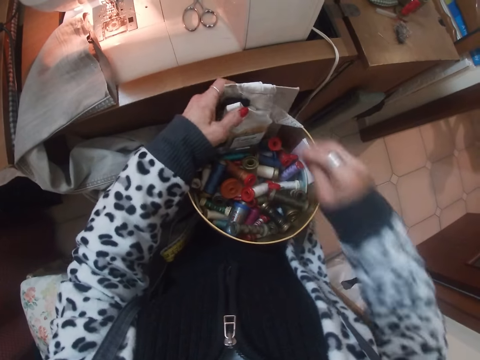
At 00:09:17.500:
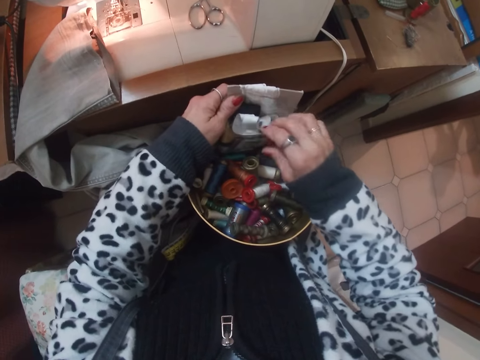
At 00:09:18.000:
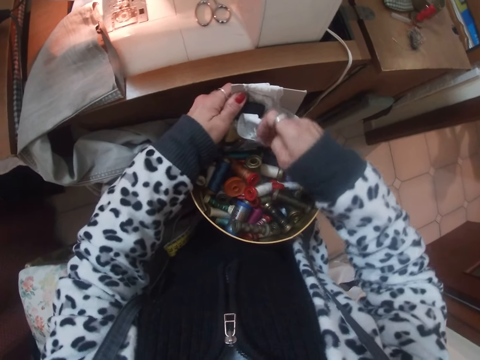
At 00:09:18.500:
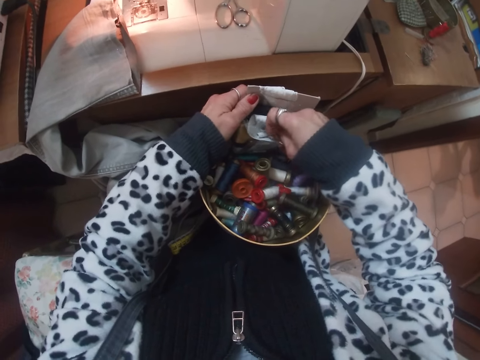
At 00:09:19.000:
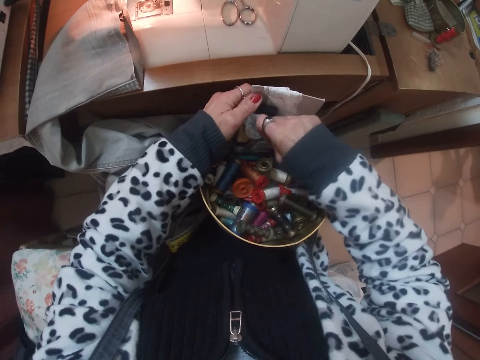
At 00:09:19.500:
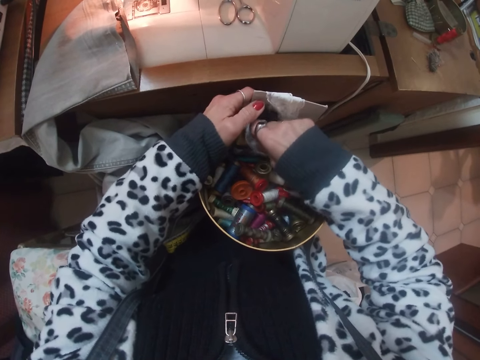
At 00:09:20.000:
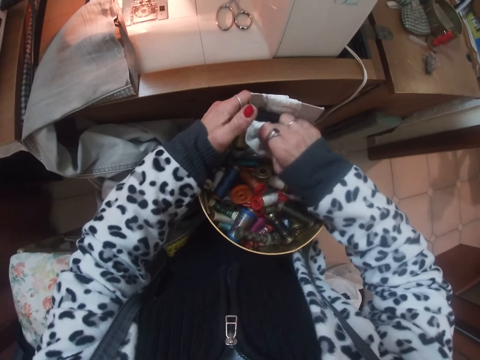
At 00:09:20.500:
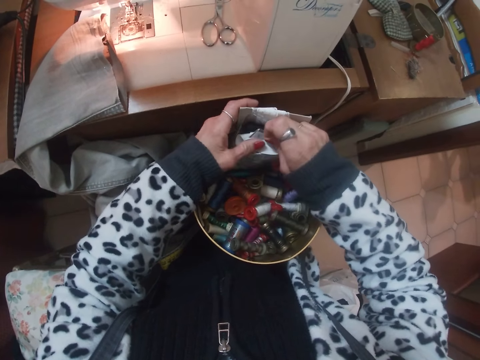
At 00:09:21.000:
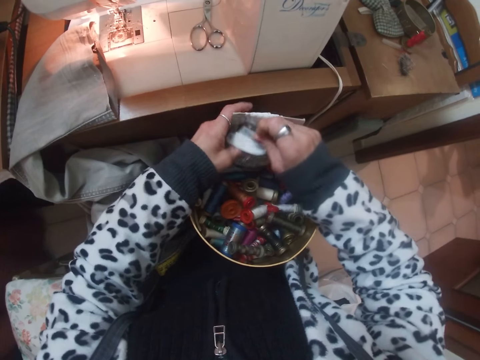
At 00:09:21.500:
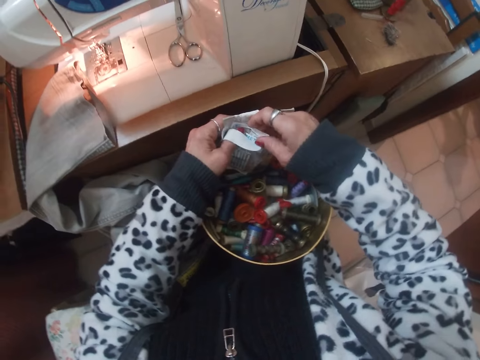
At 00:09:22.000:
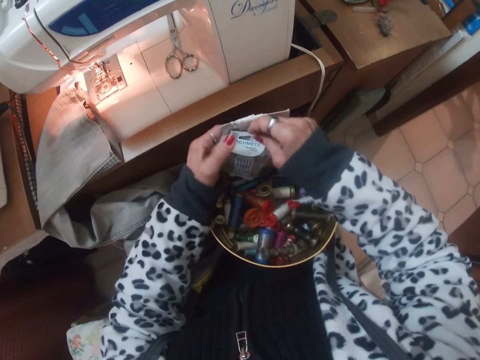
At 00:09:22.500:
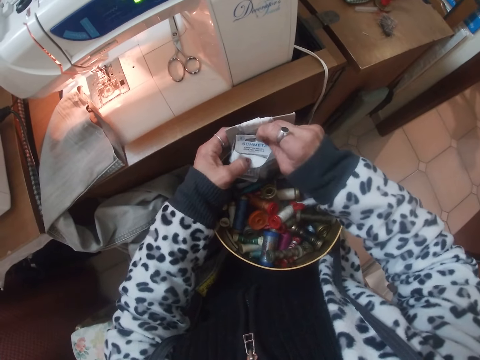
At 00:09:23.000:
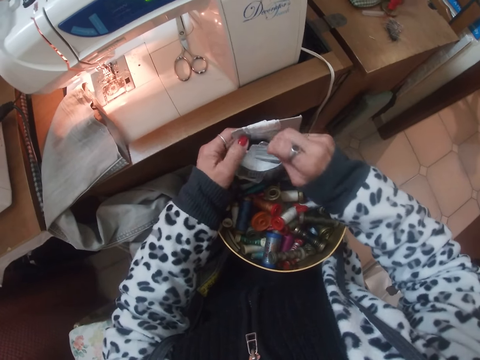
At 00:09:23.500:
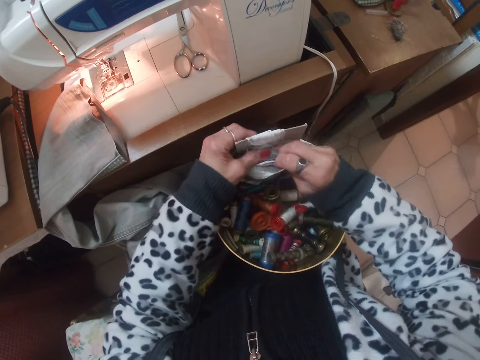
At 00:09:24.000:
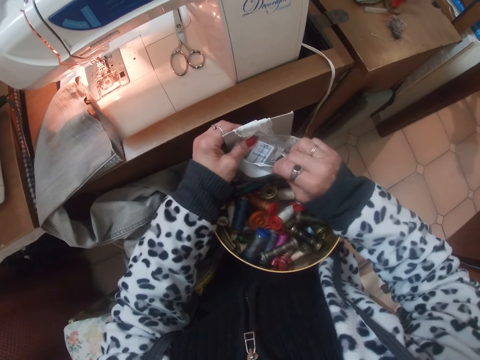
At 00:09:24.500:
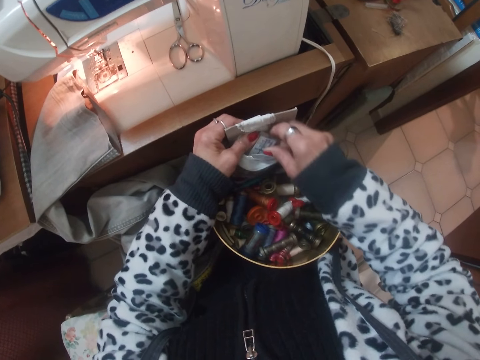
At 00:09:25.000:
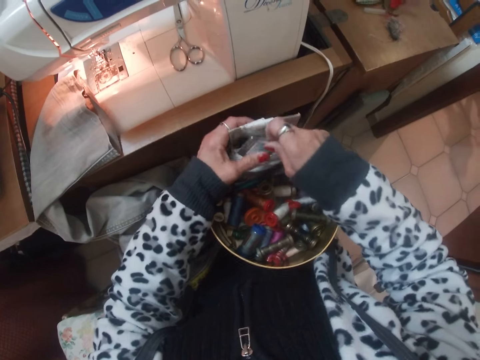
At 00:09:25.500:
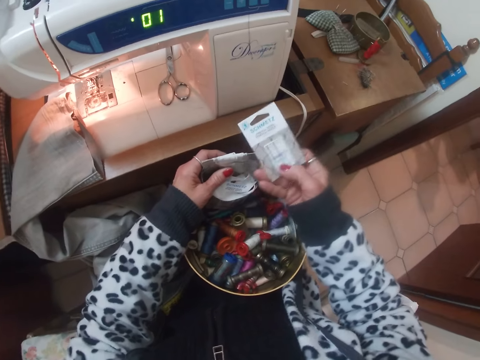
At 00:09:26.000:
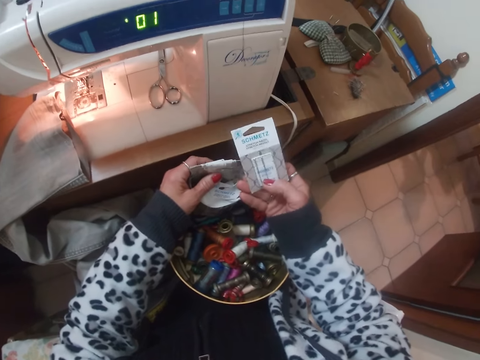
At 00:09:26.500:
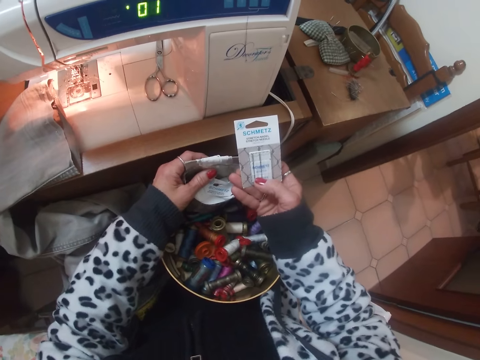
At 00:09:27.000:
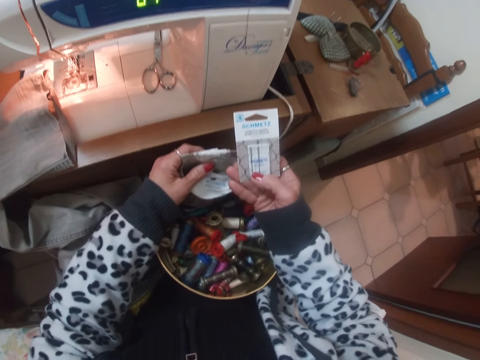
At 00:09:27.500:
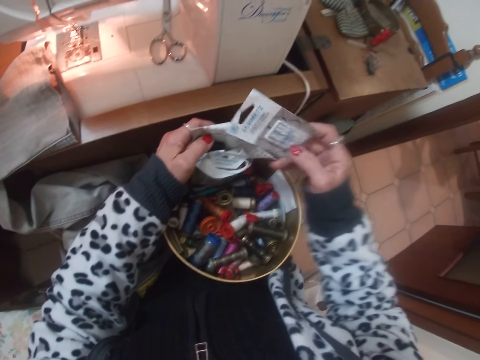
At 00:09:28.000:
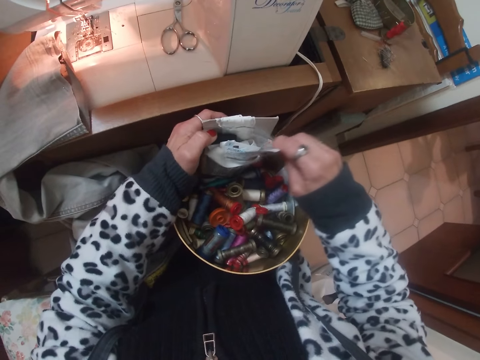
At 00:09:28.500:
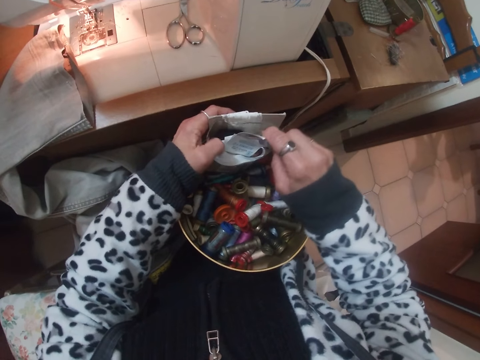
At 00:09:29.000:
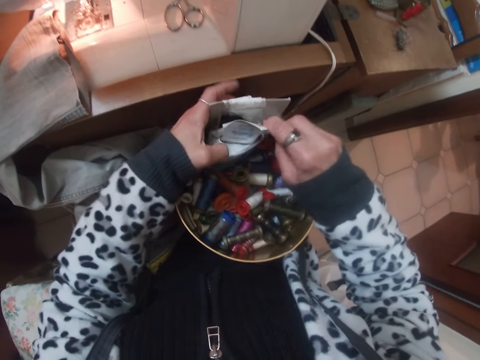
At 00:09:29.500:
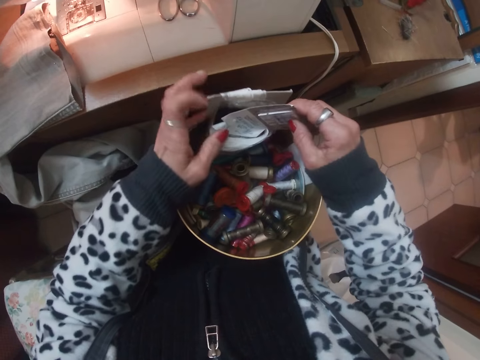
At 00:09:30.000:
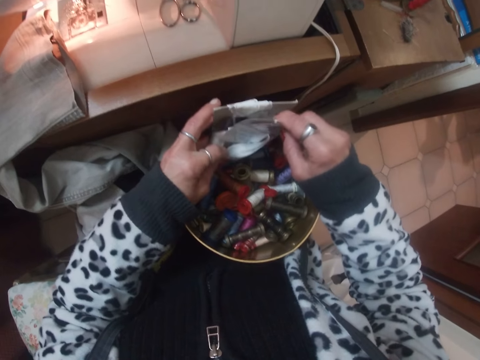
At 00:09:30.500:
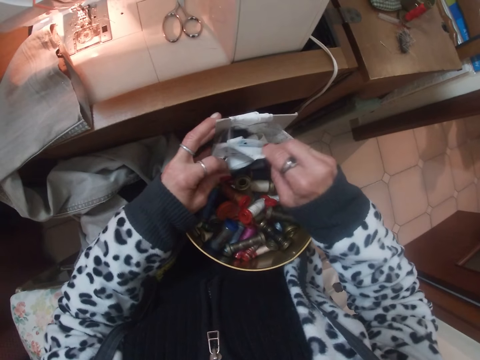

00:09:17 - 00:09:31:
The camera wearer touches items on the bucket. They check through a carton in the sewing accessories bowl. They pull a sachet and look at the sachet on the right hand. They move the sachet in the items on the bucket.

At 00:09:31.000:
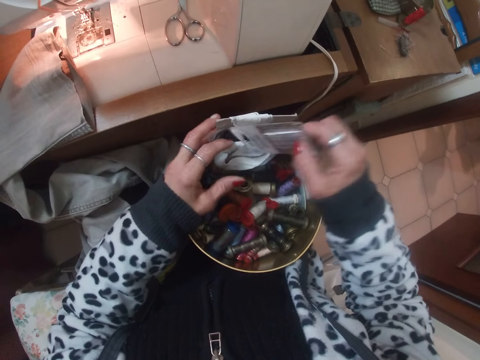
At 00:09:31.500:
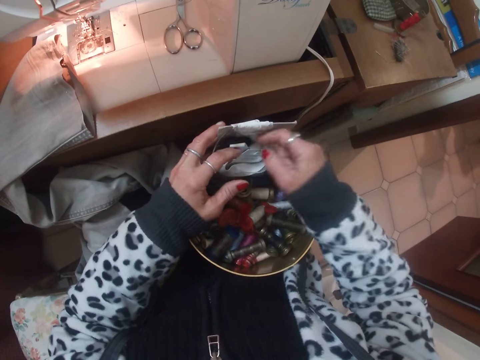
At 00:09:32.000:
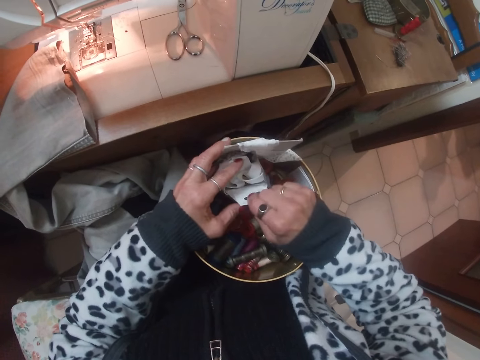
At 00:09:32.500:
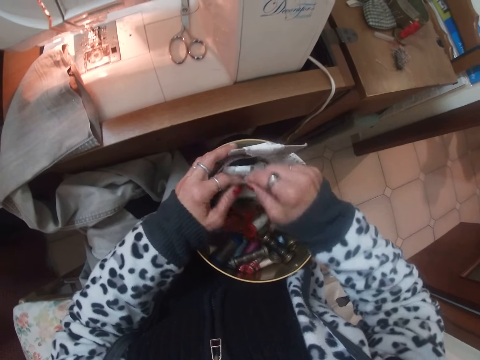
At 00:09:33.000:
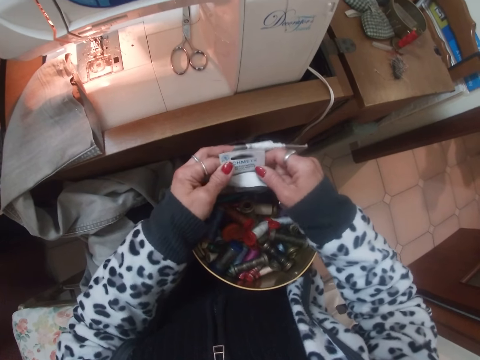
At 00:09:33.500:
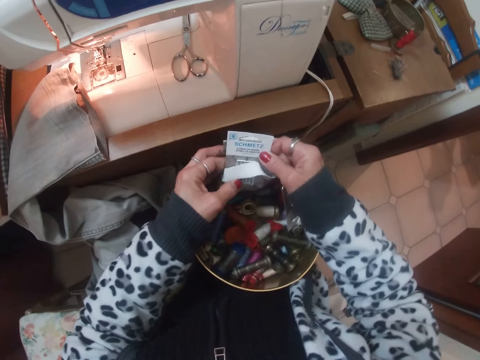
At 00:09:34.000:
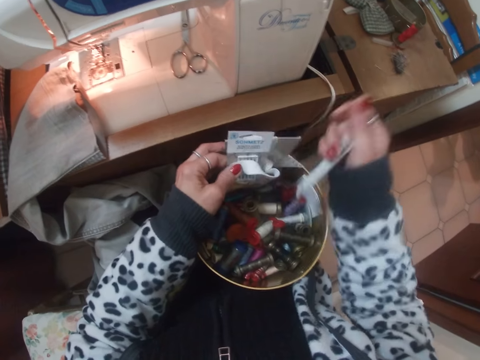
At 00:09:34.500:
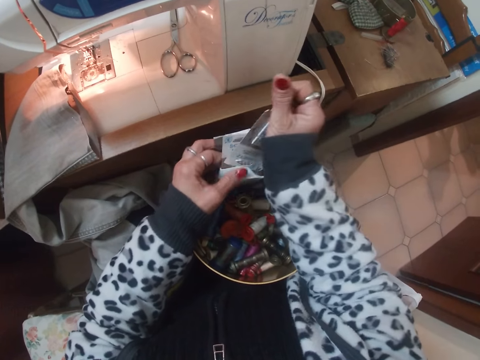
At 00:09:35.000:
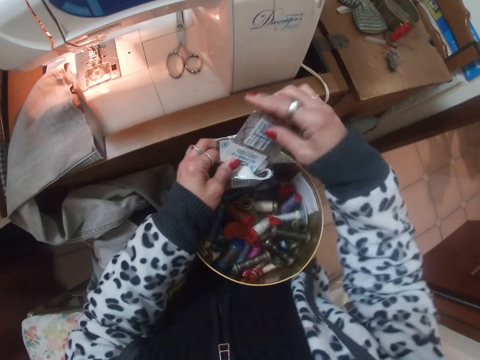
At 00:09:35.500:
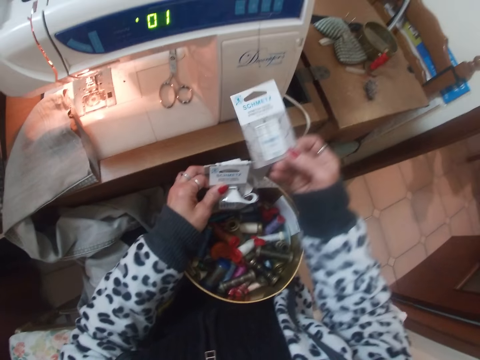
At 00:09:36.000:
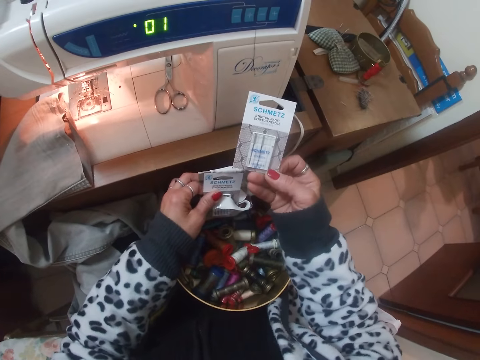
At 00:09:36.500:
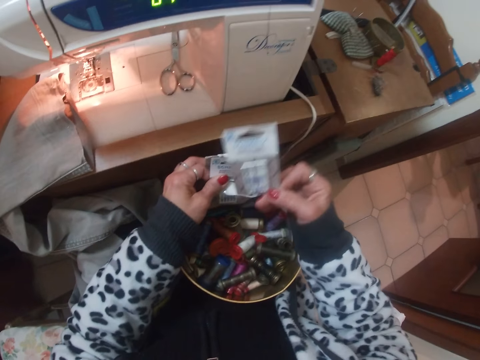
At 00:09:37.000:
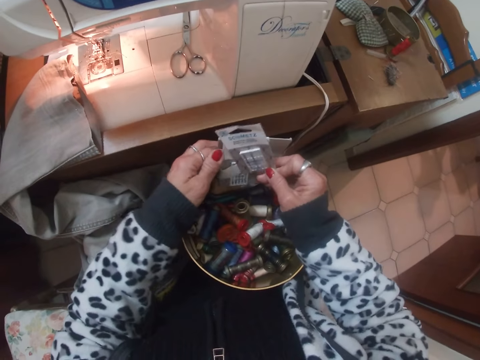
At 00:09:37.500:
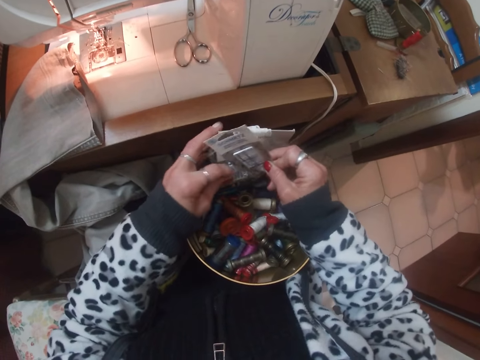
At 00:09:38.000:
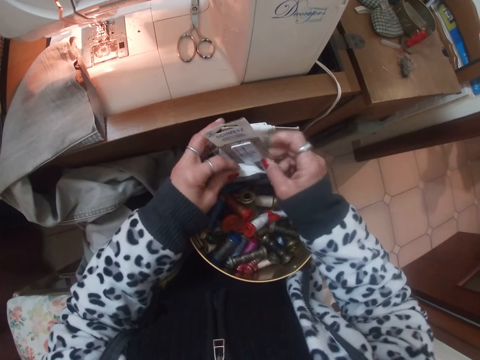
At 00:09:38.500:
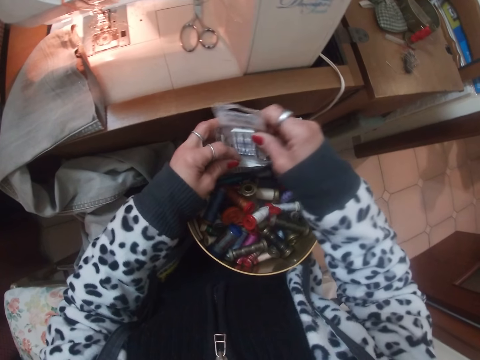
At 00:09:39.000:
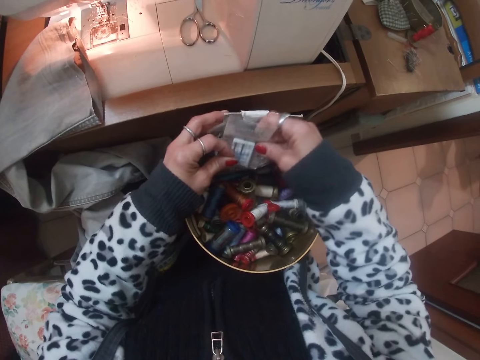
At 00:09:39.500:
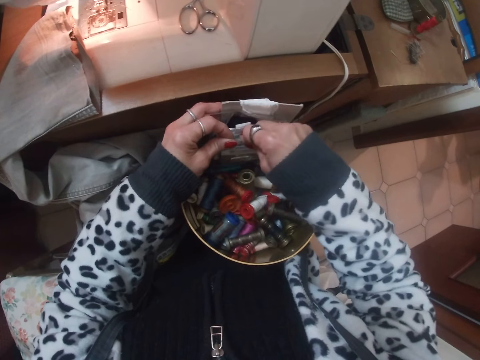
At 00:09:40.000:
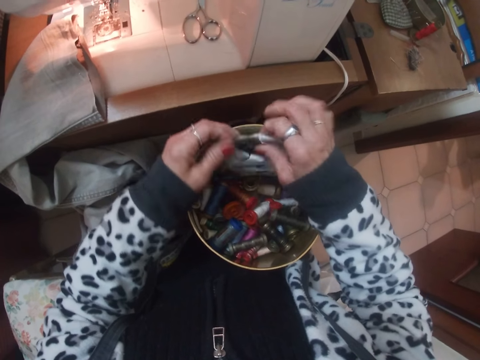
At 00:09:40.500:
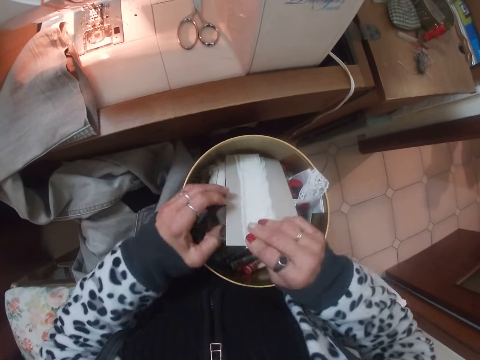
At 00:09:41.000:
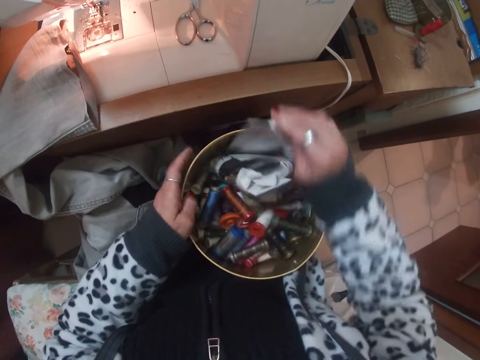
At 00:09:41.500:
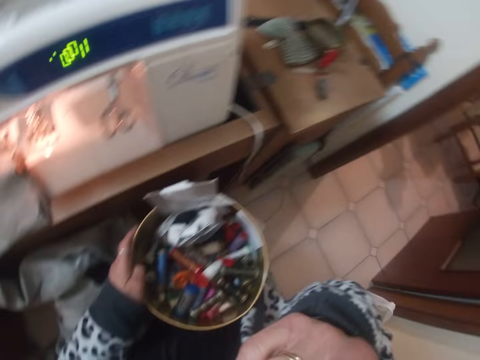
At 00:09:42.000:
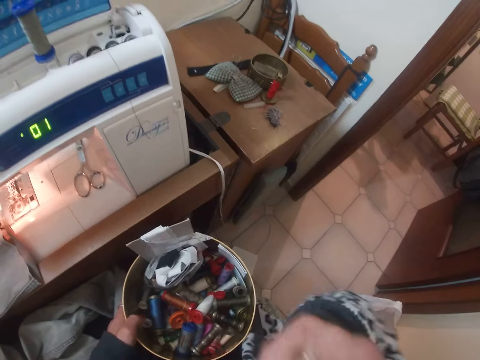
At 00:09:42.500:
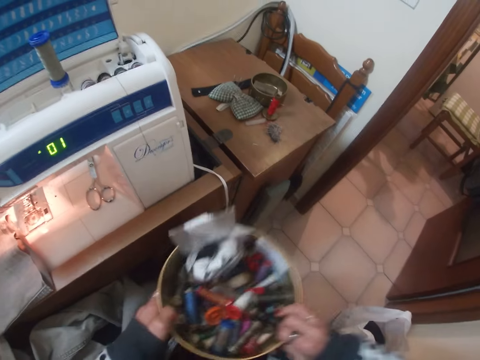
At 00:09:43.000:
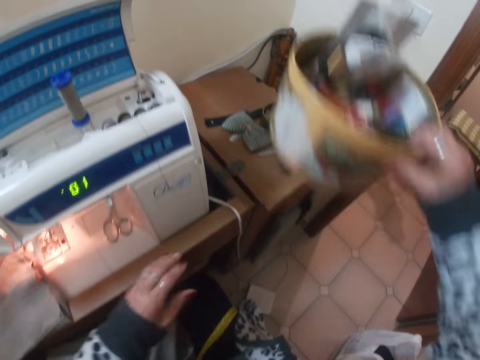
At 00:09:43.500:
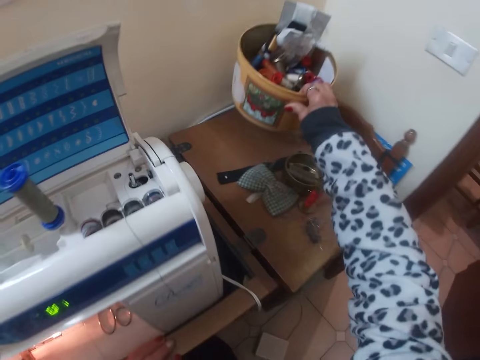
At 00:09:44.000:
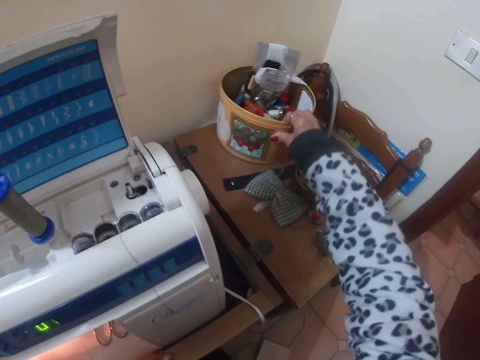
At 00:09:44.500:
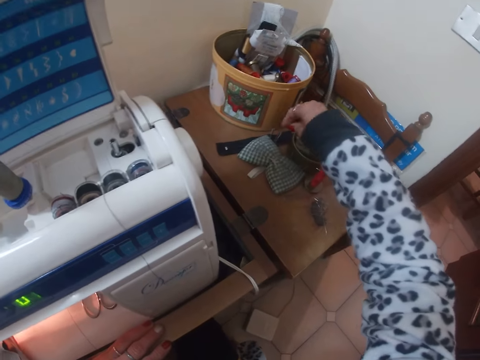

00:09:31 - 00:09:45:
The camera wearer holds a sachet on the right hand. She looks at the items in the bucket. She turns the sachet on her right hand and puts the sachet in a package inside the bucket. She looks at the package inside the bucket. She touches her mouth with the right hand. She lifts the bucket on her laps. She puts back the sewing accessories bowl on the table.
